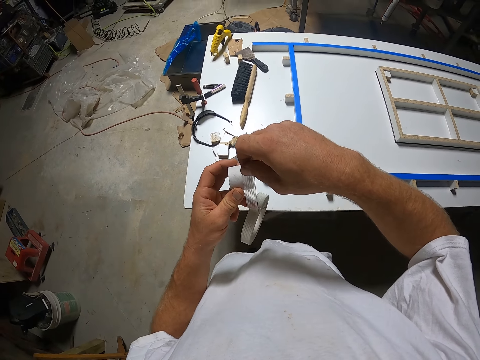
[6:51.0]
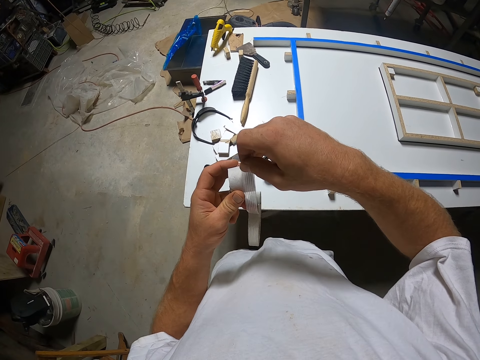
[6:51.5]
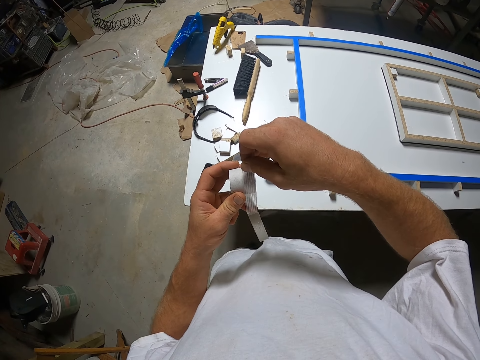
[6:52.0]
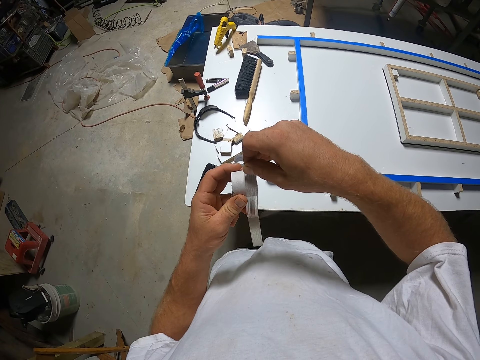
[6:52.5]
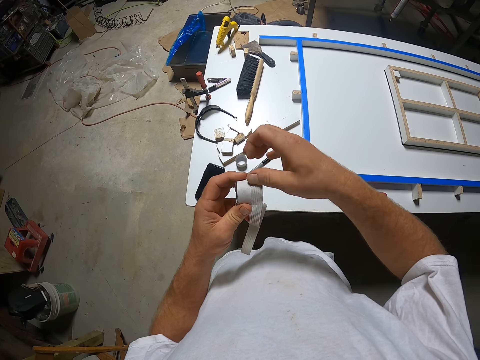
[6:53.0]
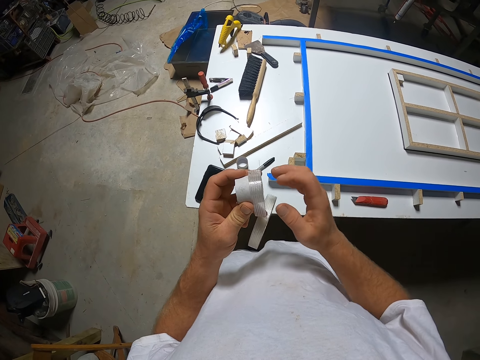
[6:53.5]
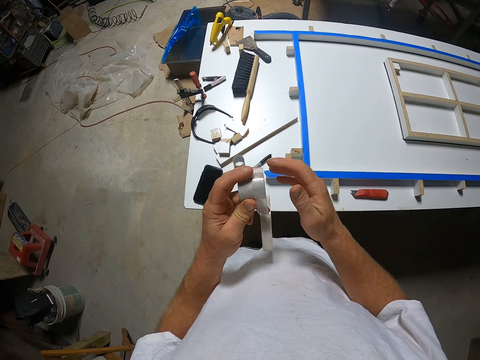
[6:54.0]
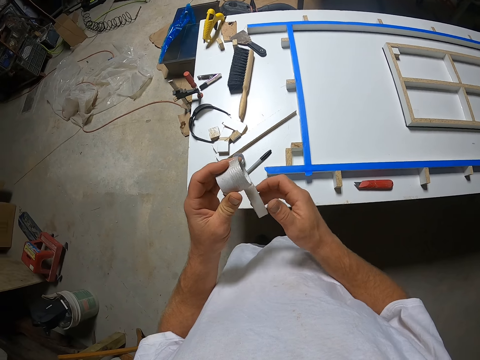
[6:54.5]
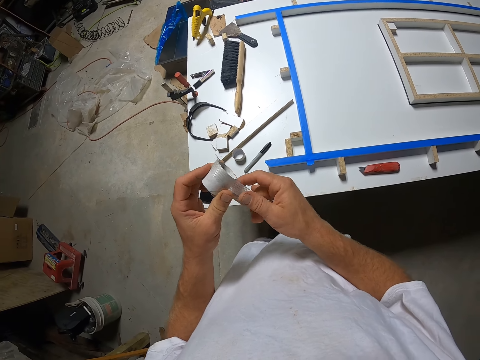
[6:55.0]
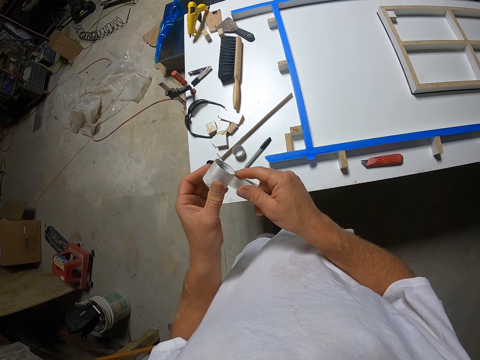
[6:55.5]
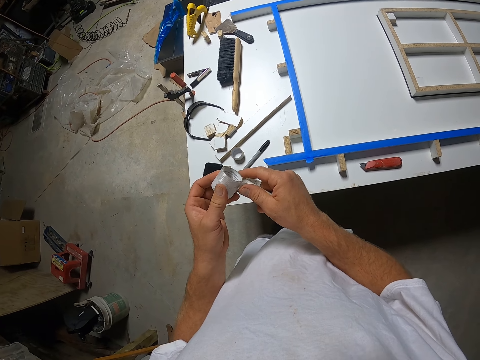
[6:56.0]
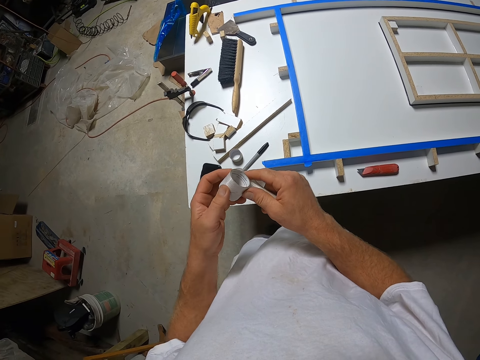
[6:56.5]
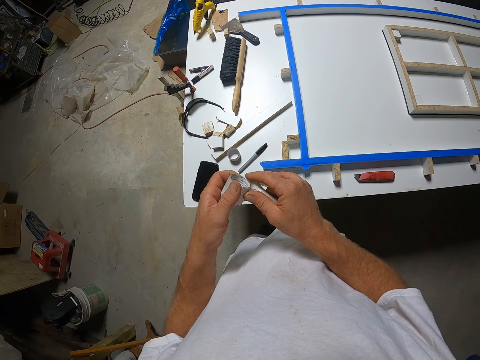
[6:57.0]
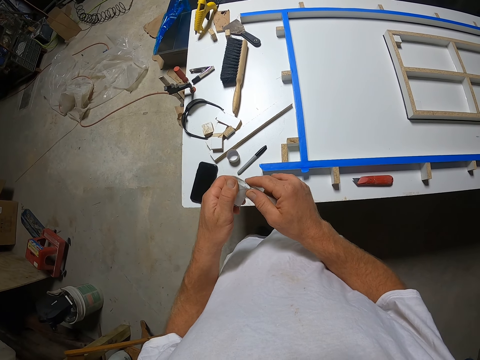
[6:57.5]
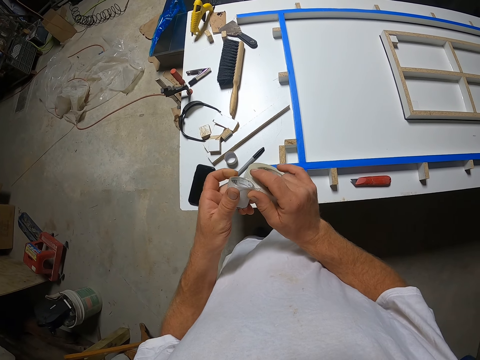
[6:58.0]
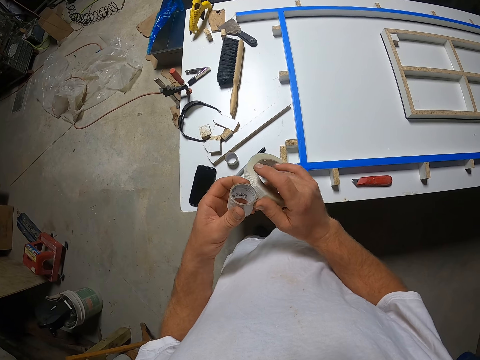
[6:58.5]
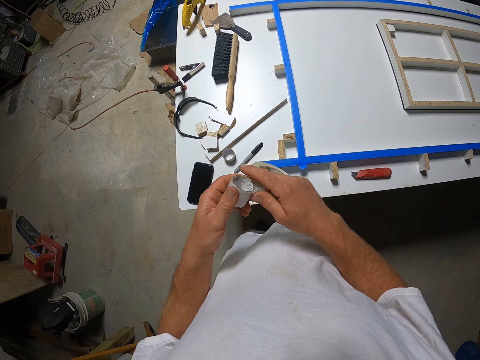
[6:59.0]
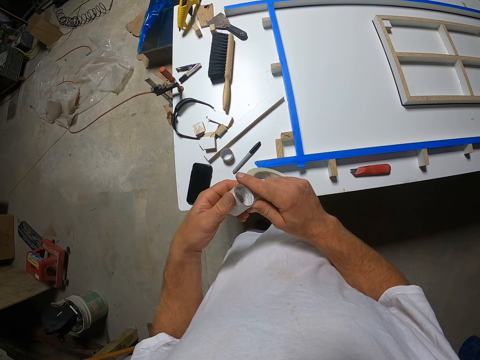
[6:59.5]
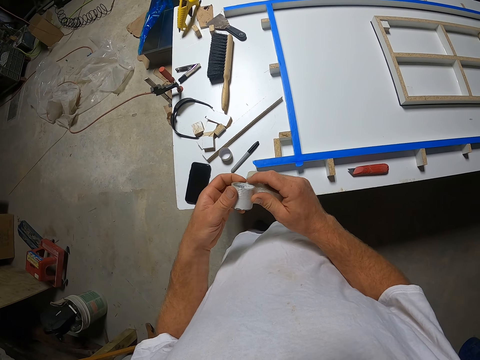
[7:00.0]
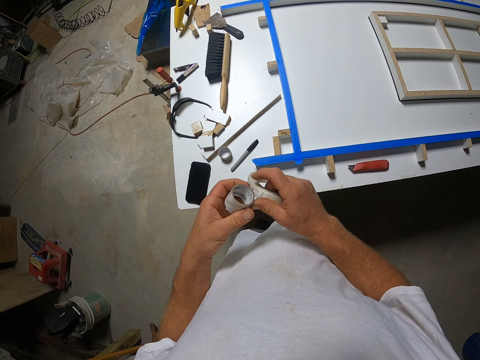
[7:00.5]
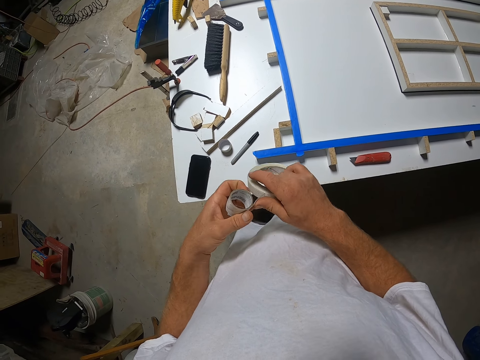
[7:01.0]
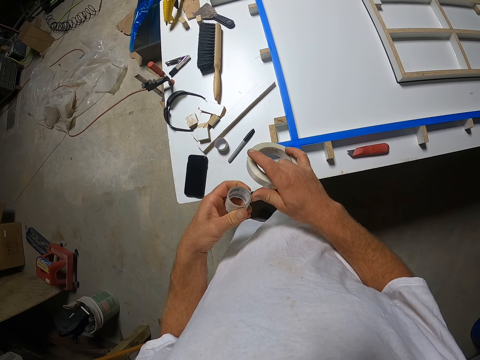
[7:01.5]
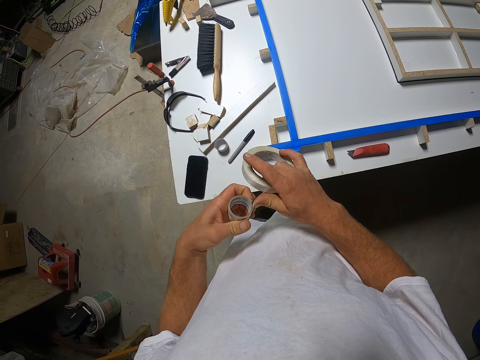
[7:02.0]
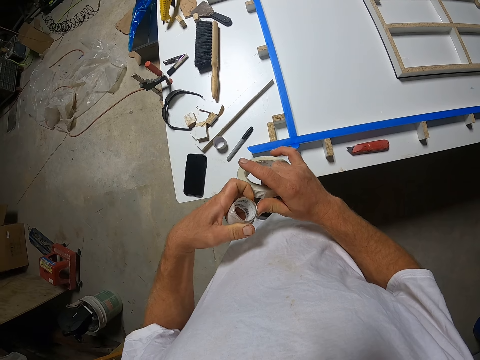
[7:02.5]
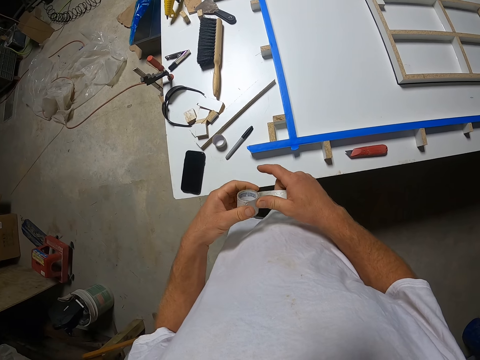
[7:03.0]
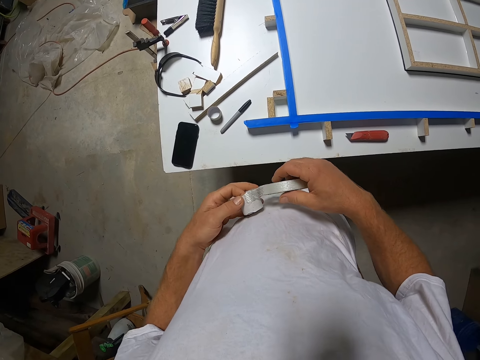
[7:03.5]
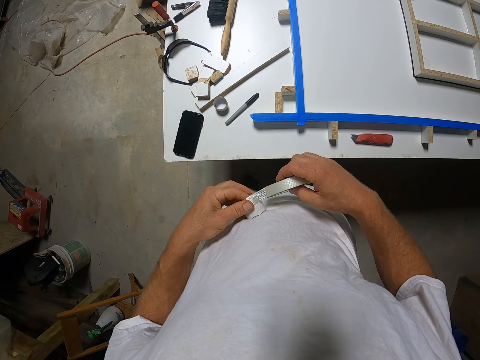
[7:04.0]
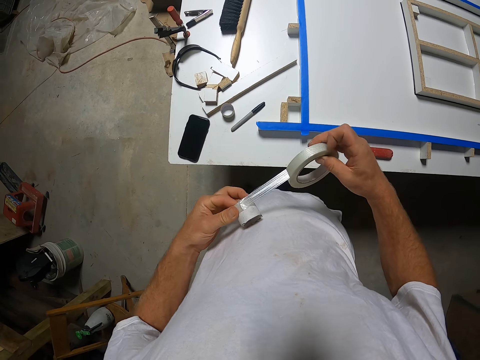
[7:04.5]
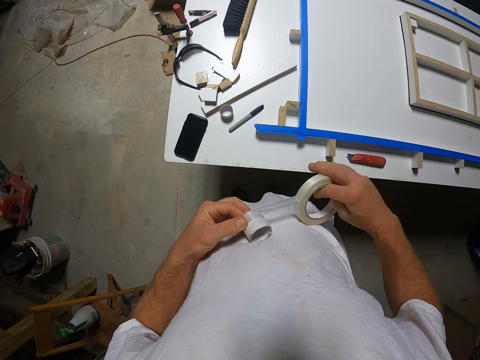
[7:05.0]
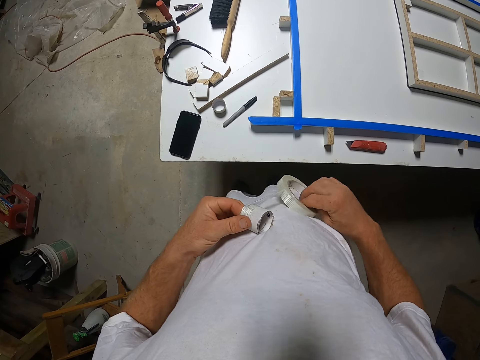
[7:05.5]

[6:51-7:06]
The camera wearer tapes the plastic cylinder. They coil the sellotape on the sellotape holder.

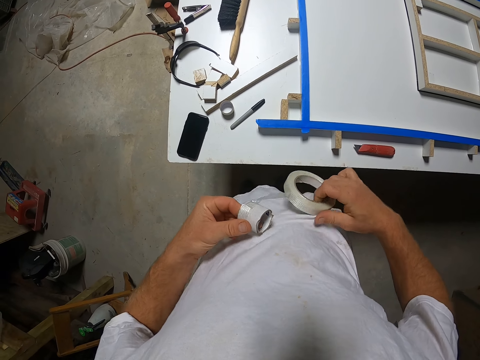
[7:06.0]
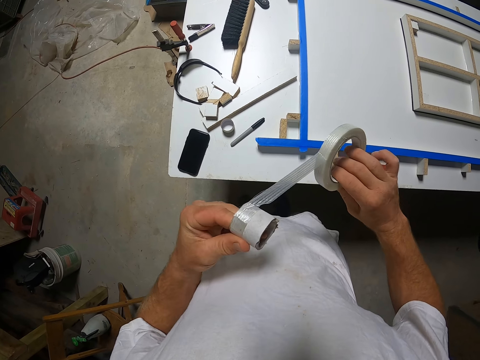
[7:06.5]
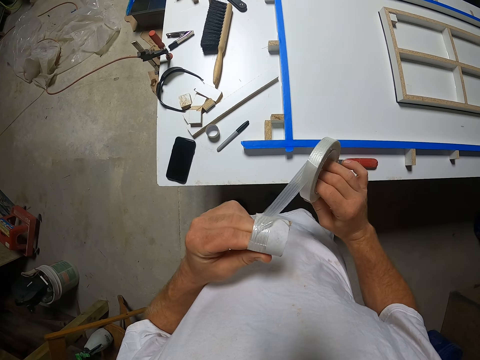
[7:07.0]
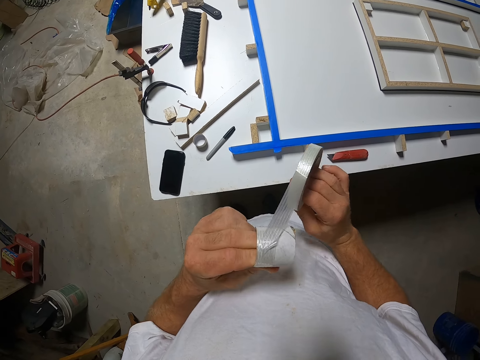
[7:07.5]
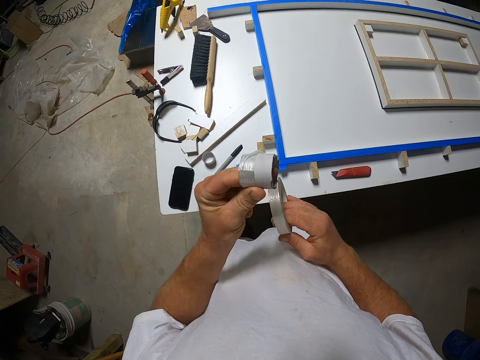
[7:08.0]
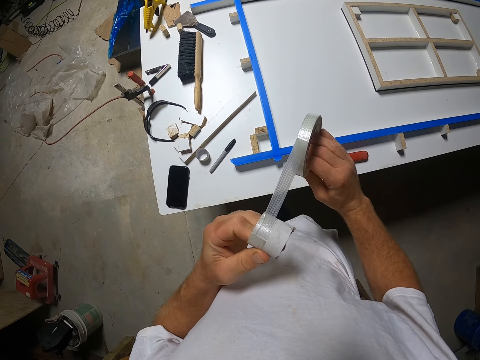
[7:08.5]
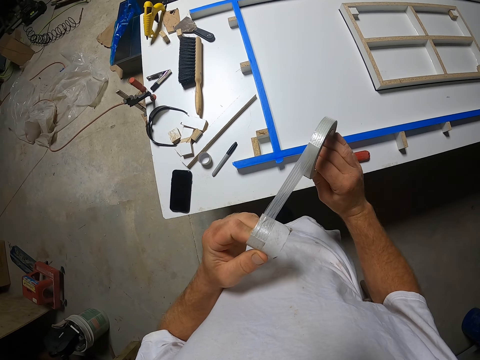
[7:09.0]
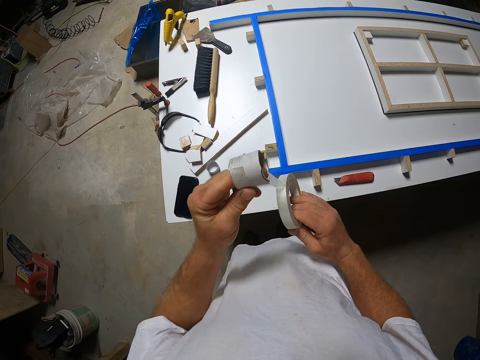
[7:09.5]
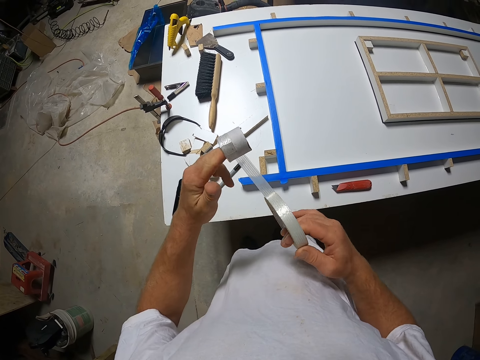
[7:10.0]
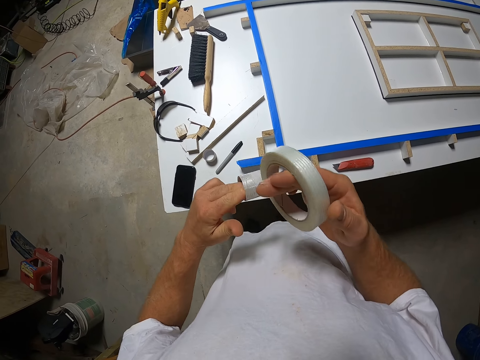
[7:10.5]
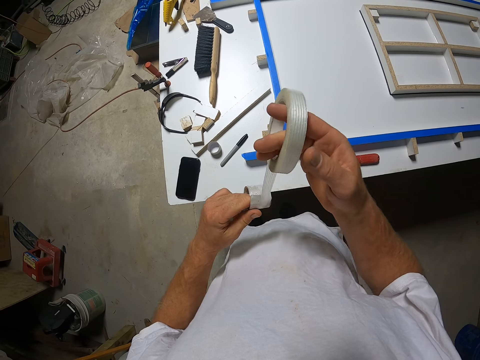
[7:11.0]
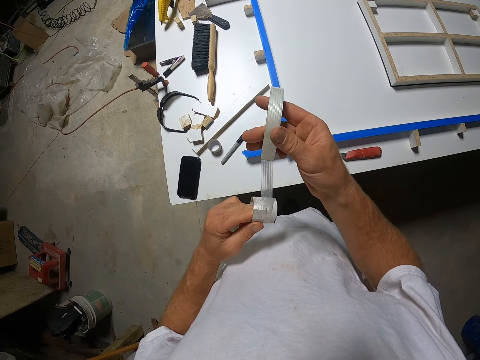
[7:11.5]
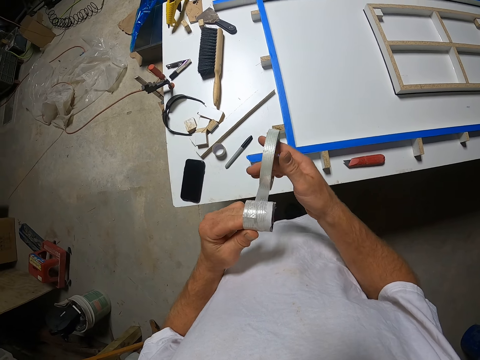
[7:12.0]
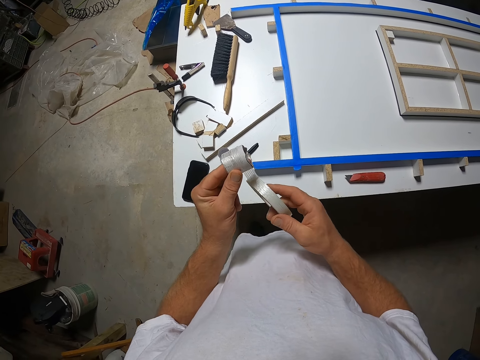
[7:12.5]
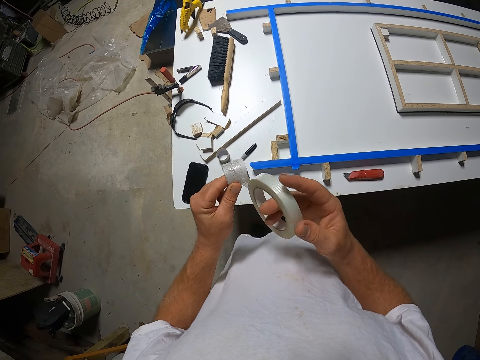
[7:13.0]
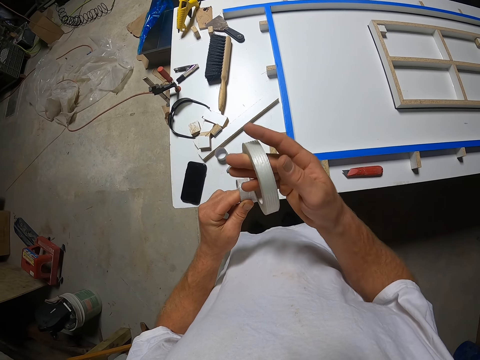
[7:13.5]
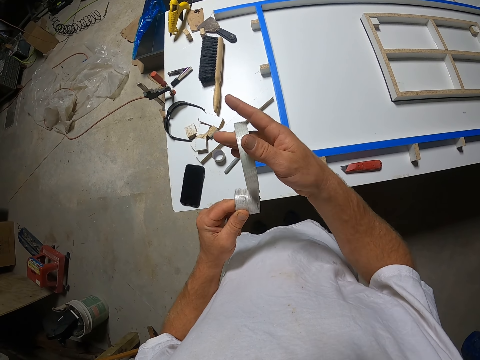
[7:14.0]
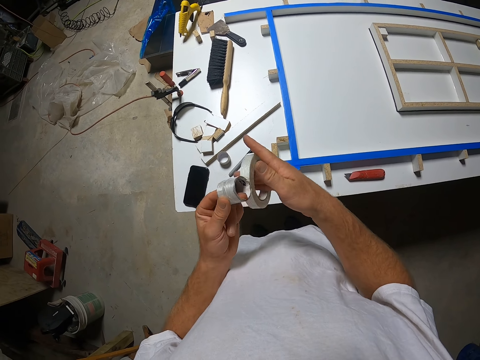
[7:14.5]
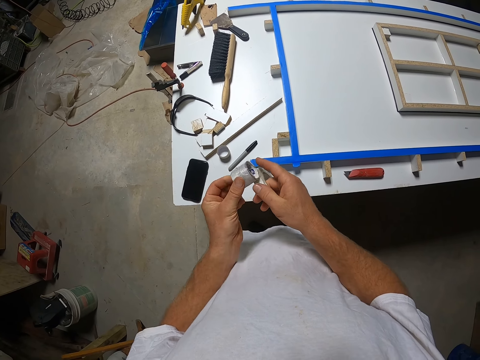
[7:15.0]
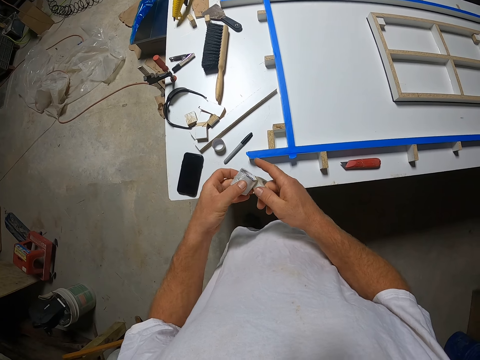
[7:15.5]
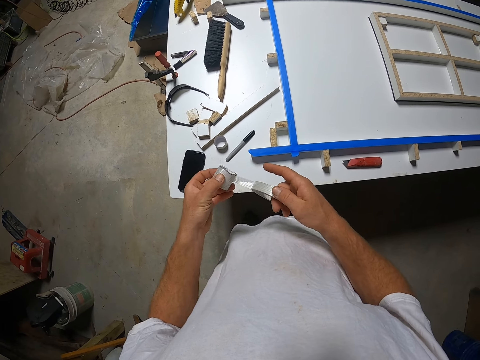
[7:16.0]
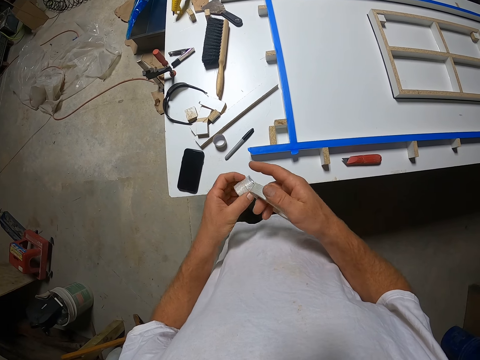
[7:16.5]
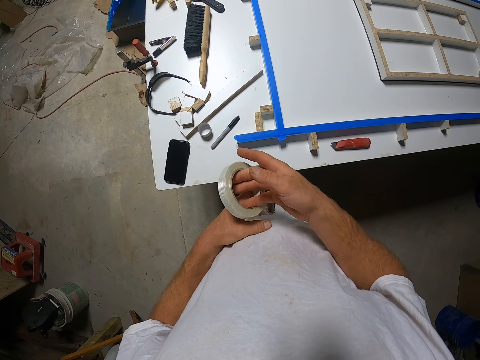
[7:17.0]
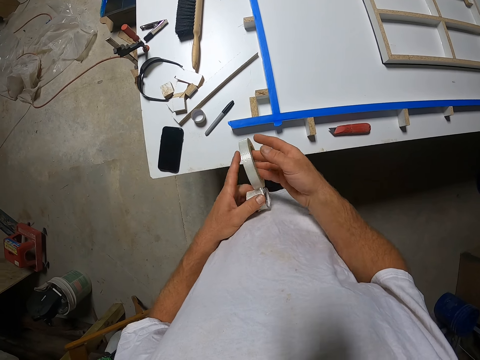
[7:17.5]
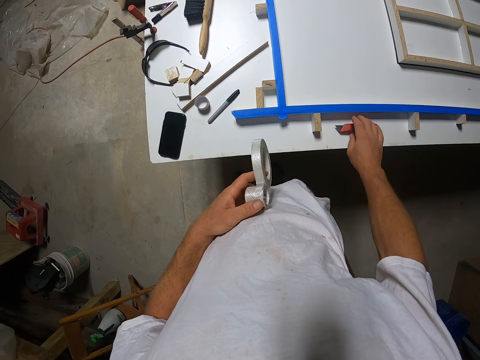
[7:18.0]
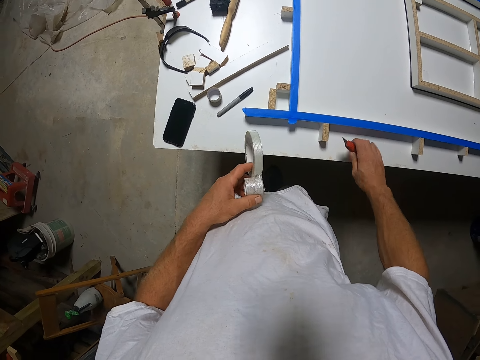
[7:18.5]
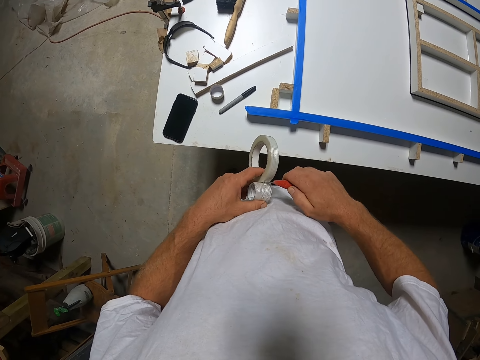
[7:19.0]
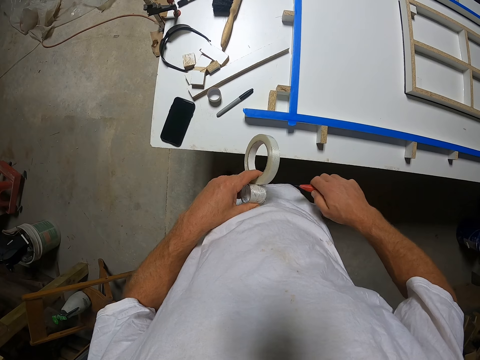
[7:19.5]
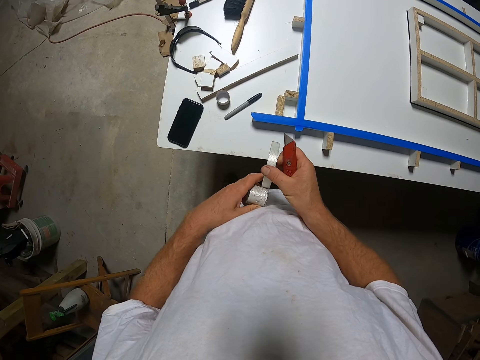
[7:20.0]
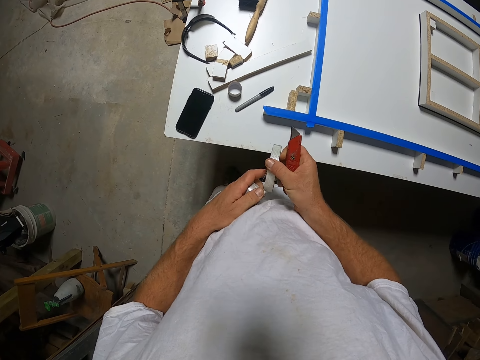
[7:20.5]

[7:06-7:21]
The camera wearer adjusts the sellotape on the sellotape holder. They coil the sellotape on the sellotape holder. They pick up the utility knife from the board. They cut the tape with the utility knife.
